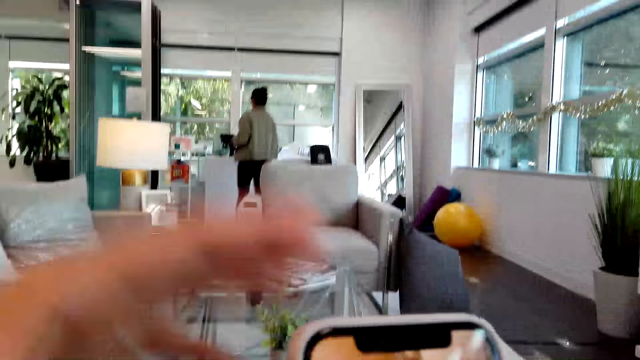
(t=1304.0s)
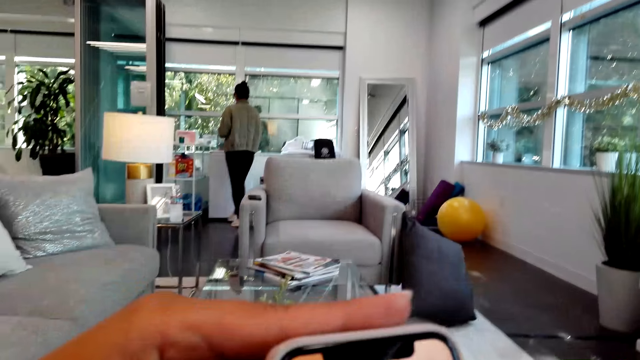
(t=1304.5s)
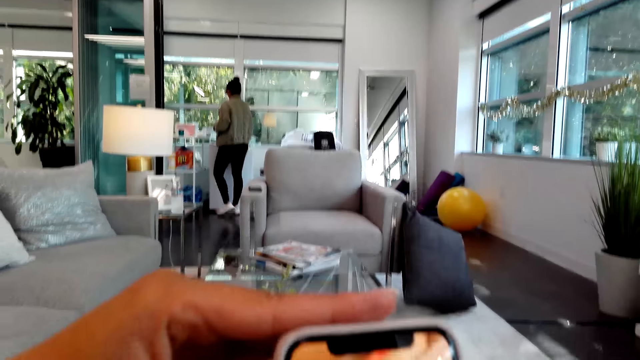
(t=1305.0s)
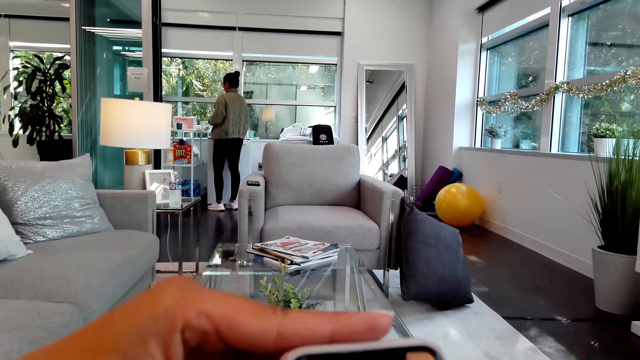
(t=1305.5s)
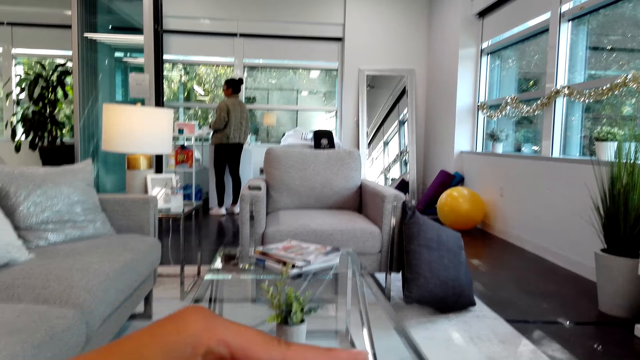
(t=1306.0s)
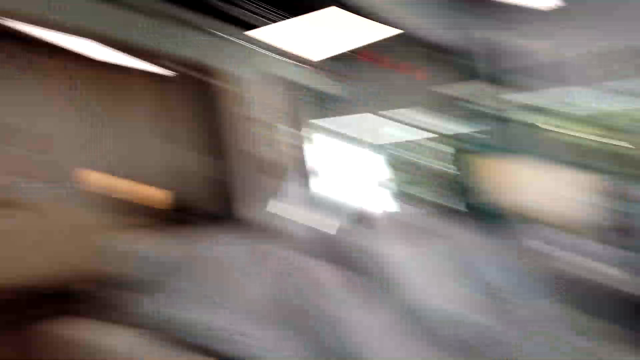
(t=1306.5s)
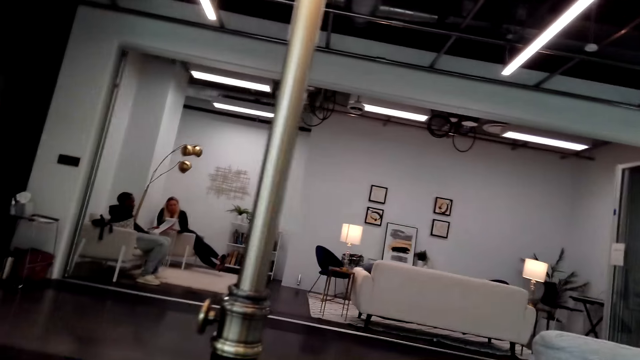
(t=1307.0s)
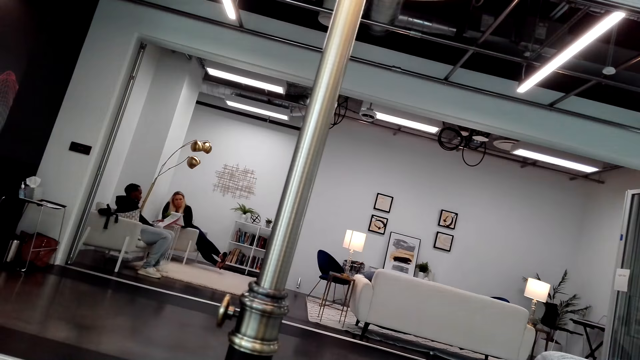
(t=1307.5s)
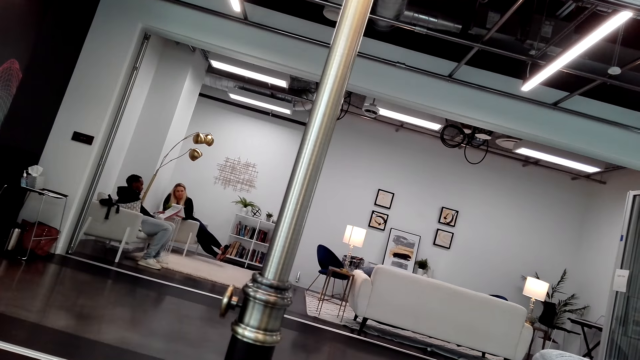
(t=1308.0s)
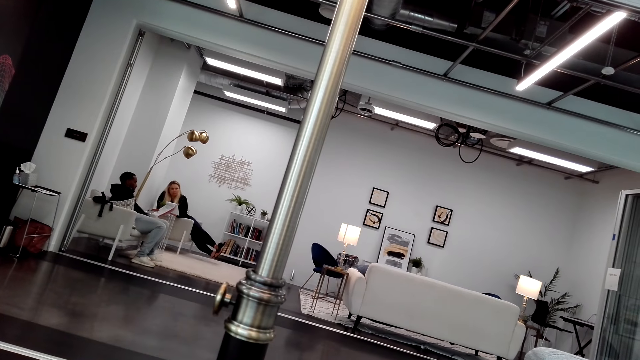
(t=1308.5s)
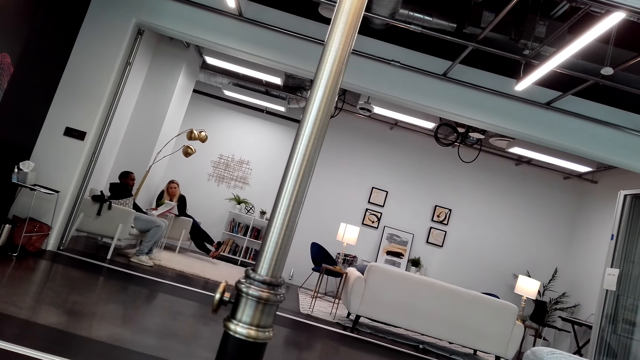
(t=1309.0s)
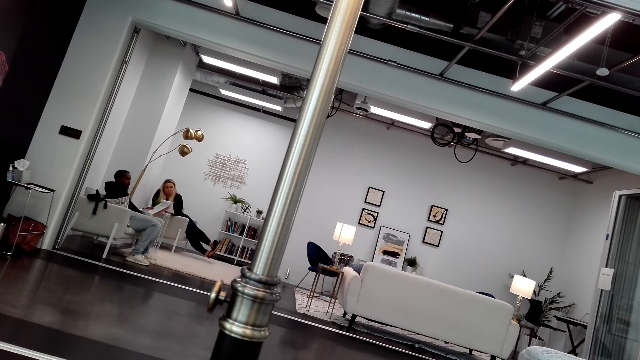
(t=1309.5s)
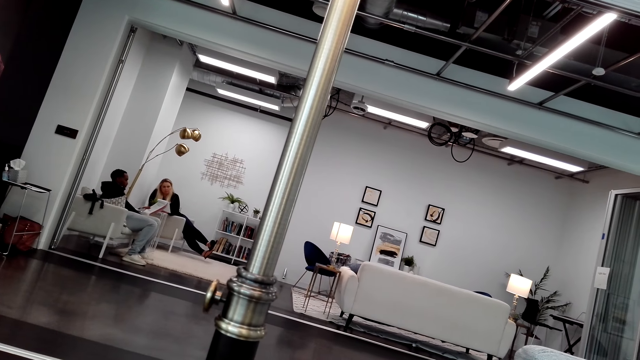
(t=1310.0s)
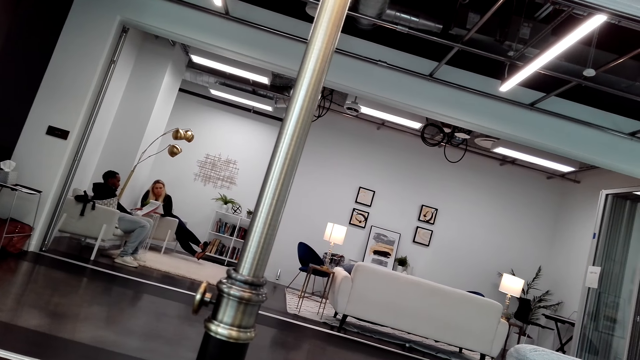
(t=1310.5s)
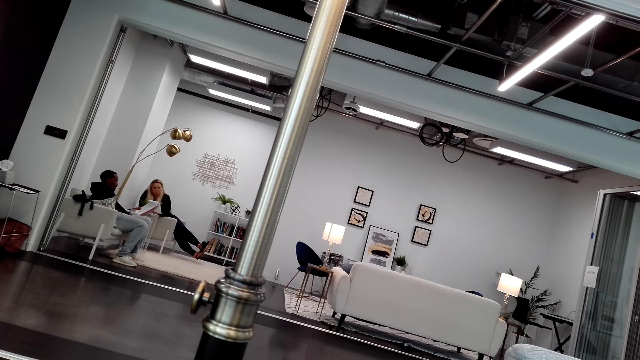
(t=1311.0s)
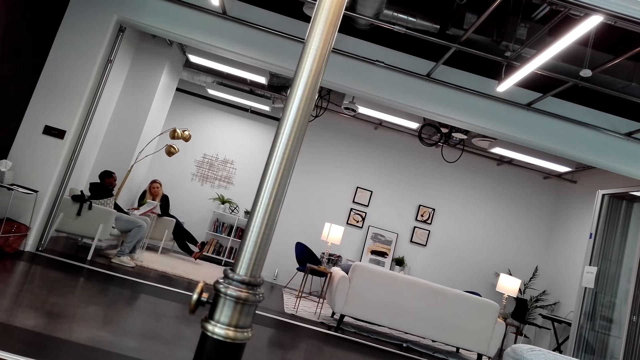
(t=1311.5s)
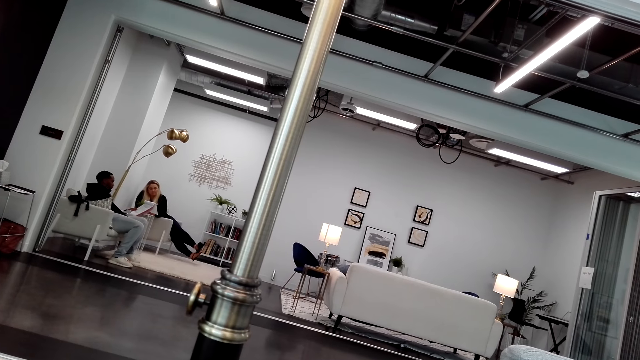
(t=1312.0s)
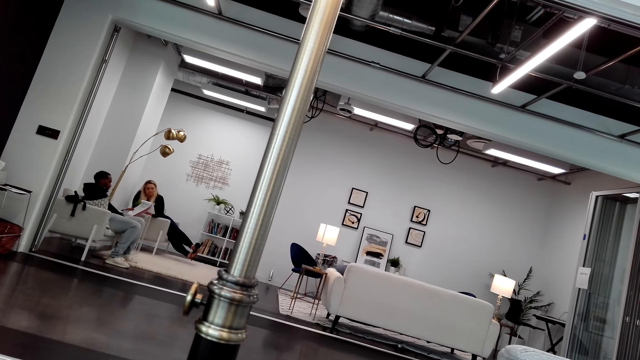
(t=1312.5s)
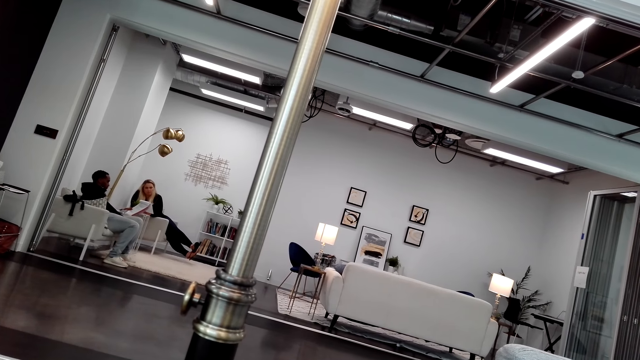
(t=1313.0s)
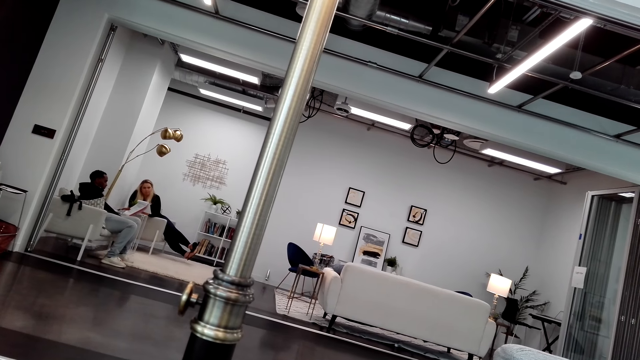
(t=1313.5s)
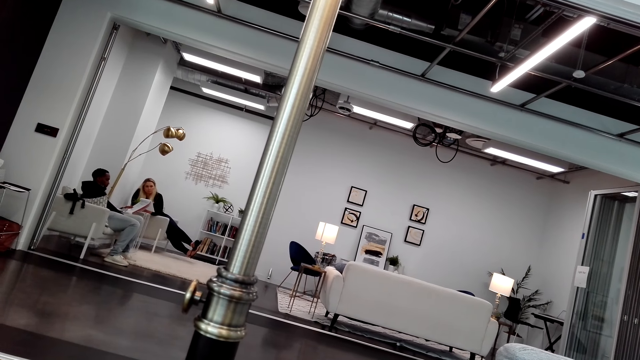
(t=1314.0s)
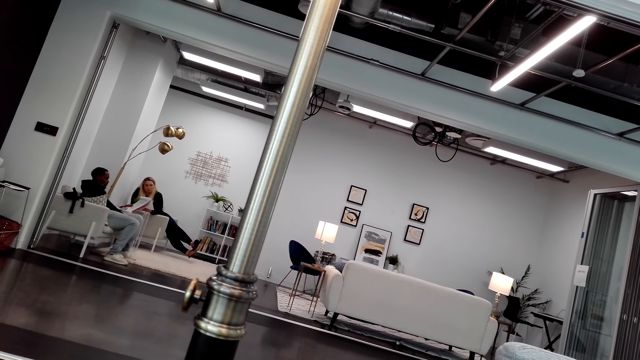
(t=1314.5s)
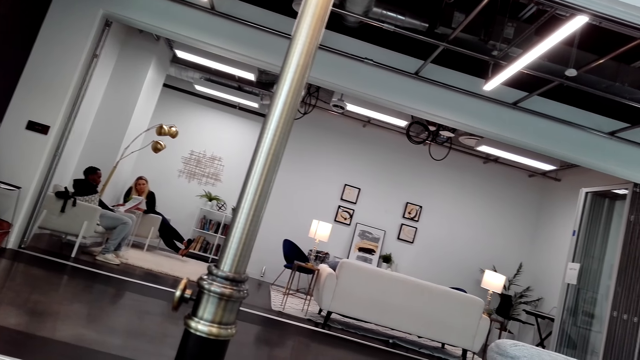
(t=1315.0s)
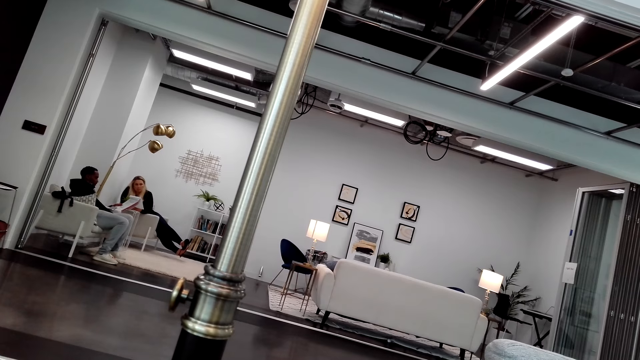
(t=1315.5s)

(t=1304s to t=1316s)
The camera wearer holds the phone. They look around. A man holds a book. A lady sits on the other side of the room.

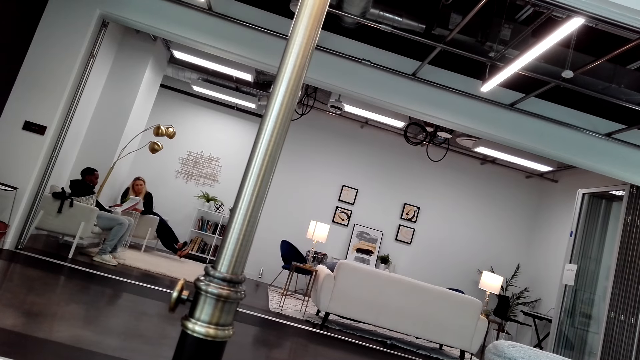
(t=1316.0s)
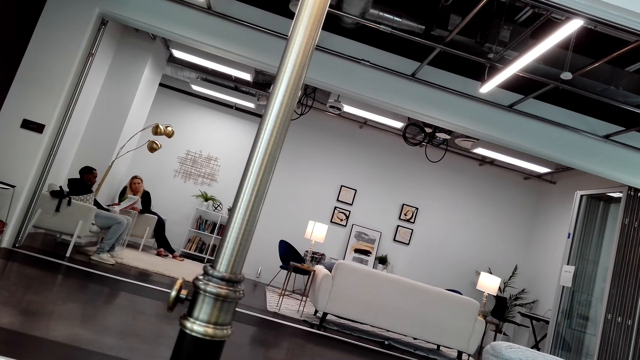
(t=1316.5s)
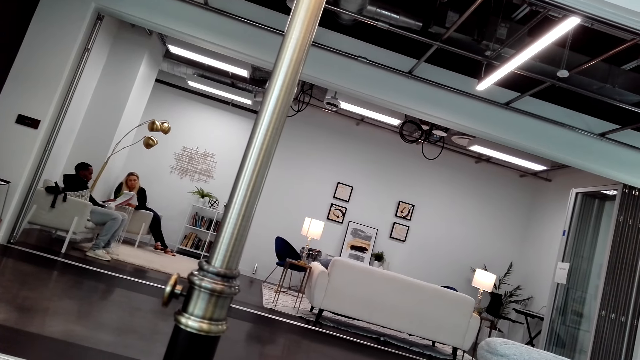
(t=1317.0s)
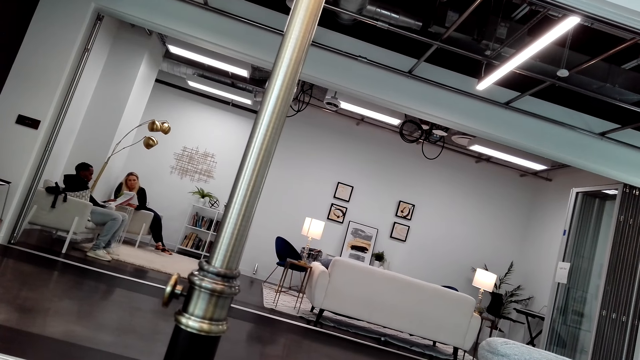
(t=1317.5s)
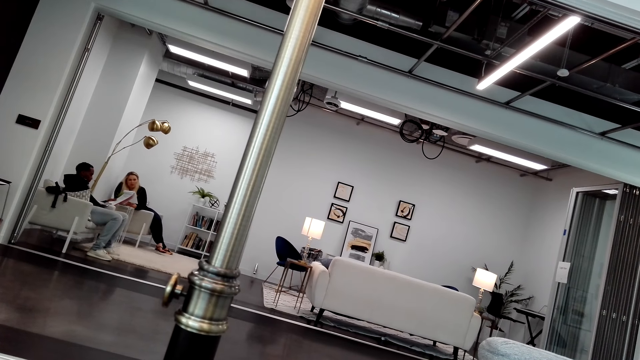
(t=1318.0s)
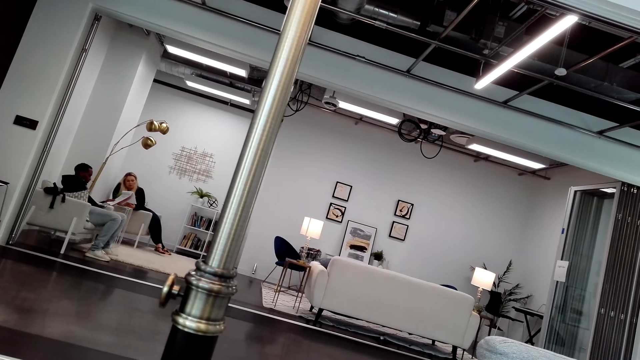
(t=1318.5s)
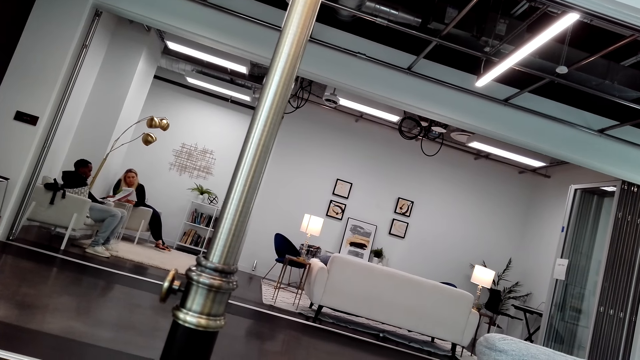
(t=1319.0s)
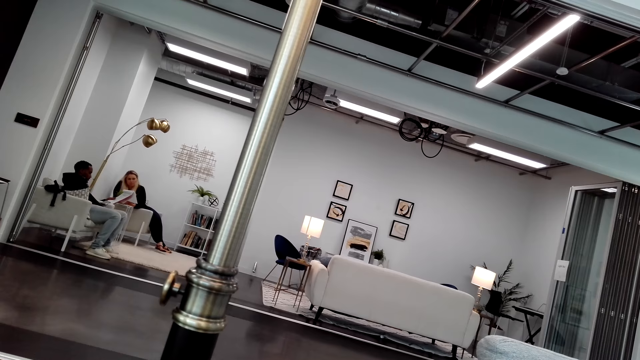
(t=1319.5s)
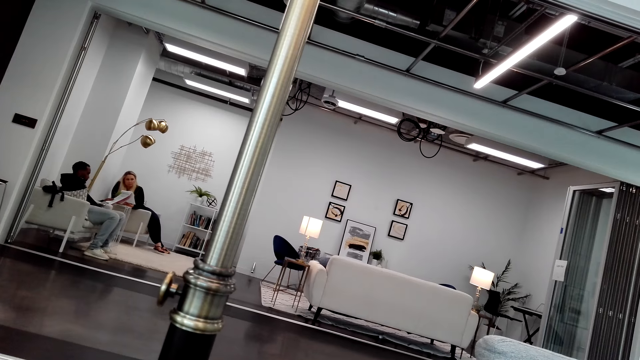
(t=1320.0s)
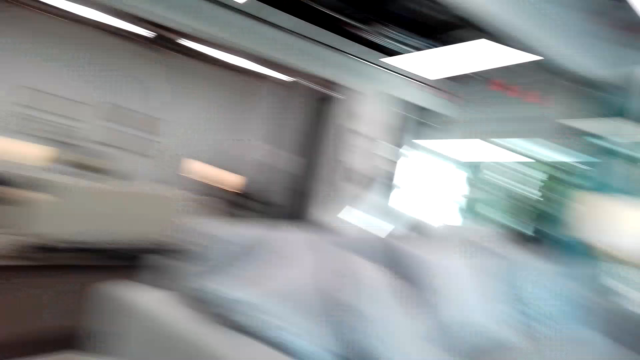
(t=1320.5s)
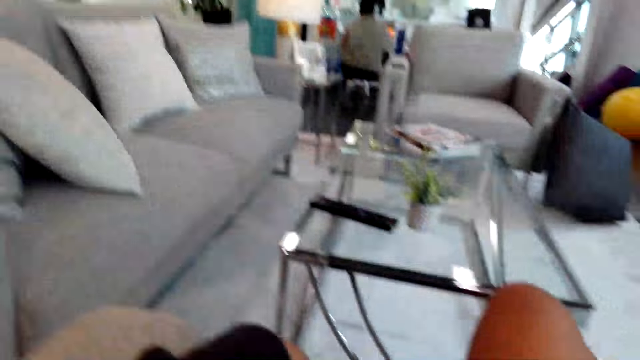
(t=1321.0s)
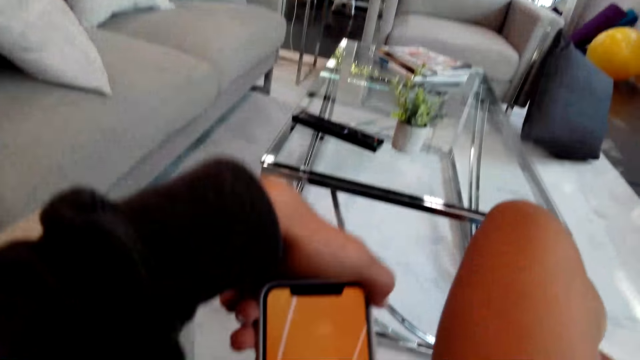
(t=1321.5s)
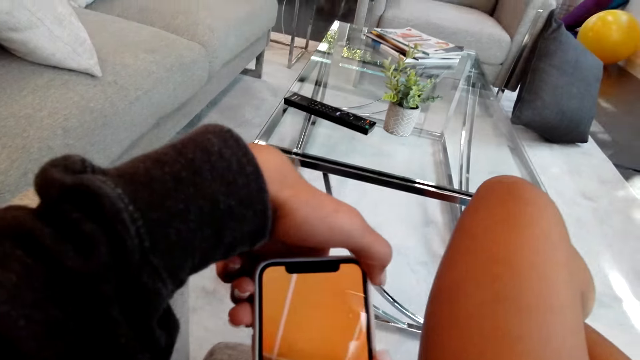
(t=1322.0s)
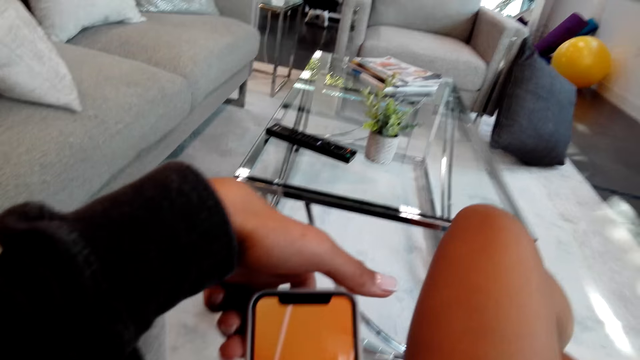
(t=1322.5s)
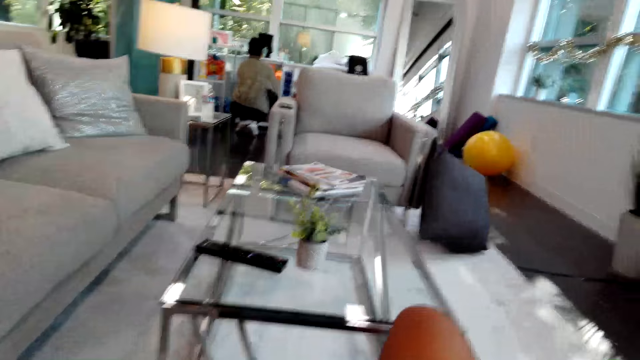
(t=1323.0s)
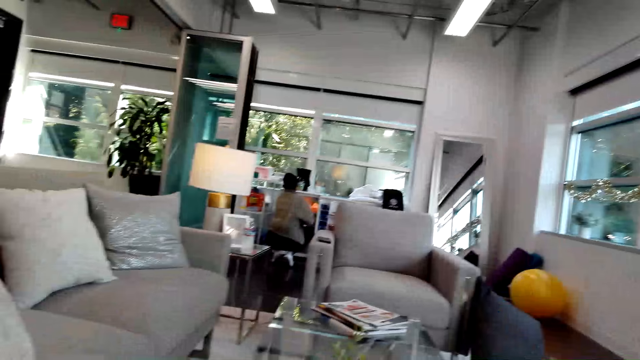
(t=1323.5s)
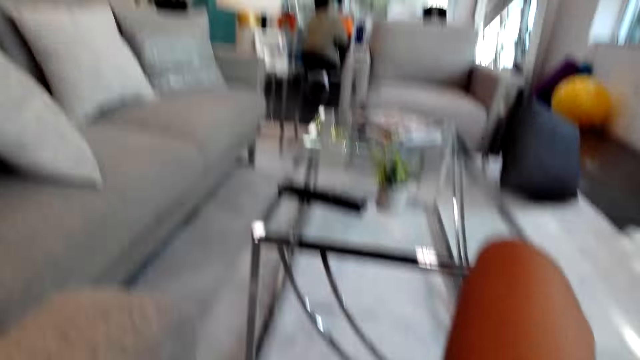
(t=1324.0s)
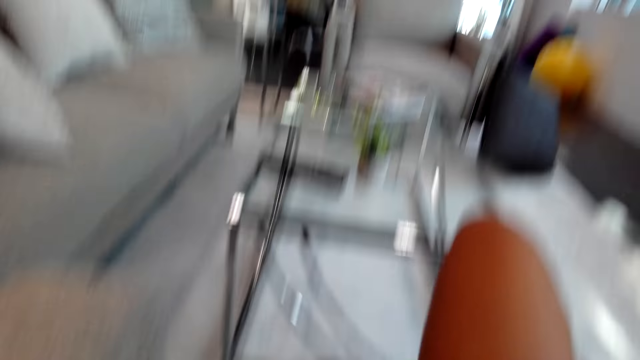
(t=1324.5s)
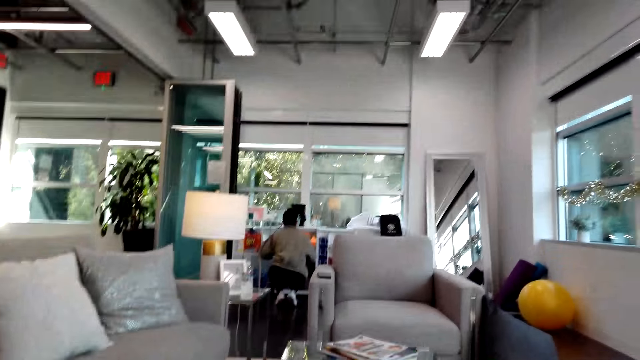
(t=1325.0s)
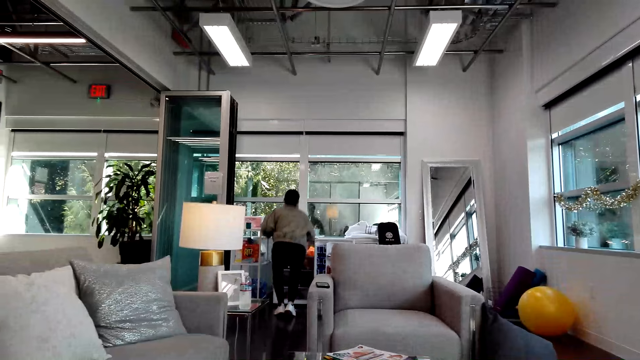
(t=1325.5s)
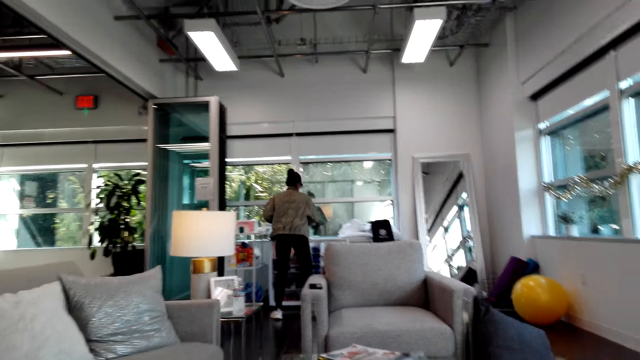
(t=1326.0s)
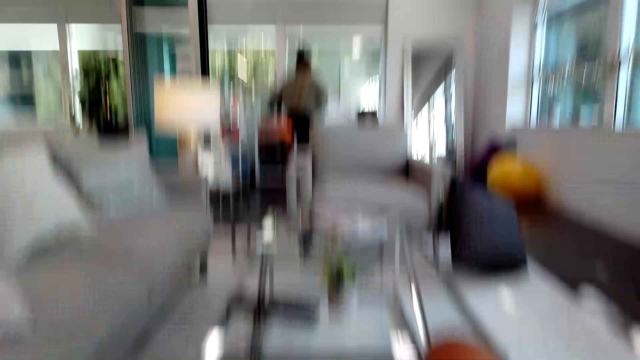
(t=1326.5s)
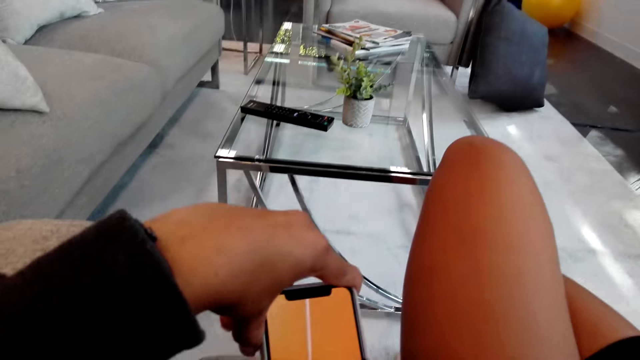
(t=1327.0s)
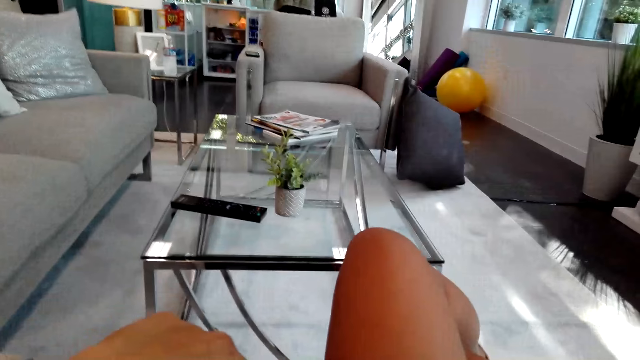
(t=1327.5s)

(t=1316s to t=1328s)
The camera wearer talks on the phone. They look around. A woman interacts with the camera wearer. The camera wearer responds to the woman. The woman stands up and moves around. The camera wearer talks on the phone.
